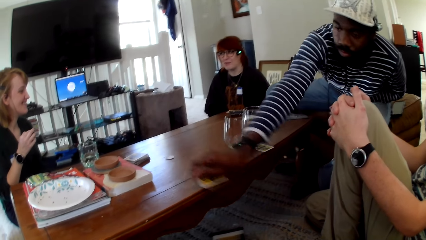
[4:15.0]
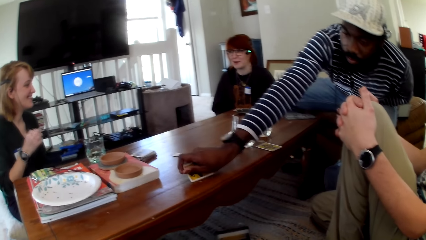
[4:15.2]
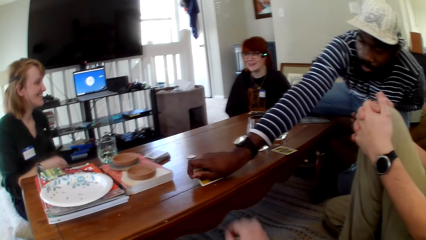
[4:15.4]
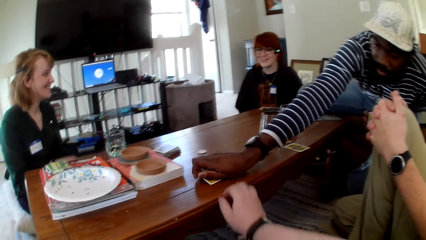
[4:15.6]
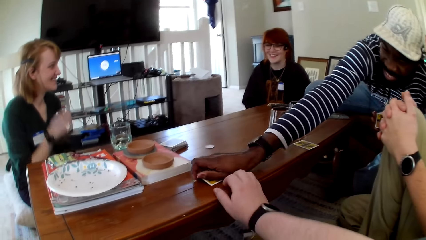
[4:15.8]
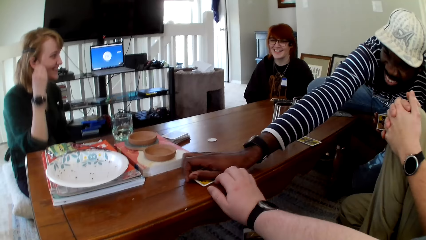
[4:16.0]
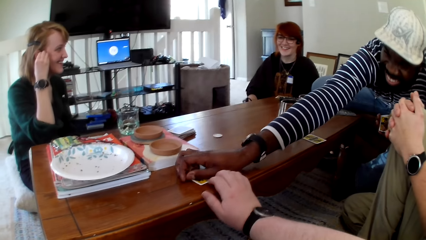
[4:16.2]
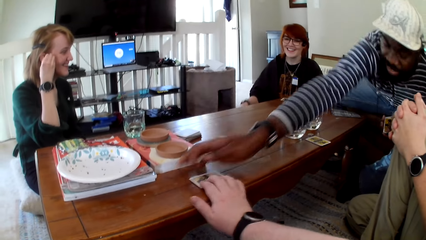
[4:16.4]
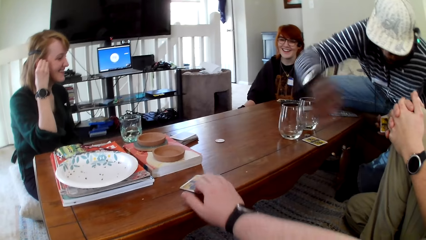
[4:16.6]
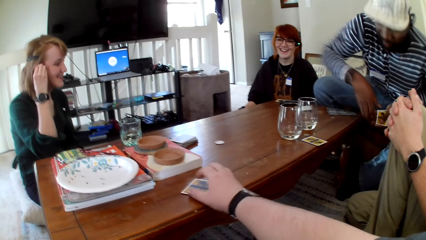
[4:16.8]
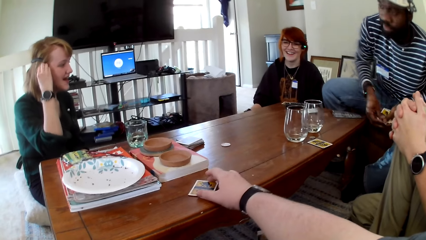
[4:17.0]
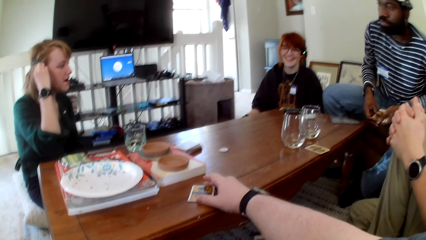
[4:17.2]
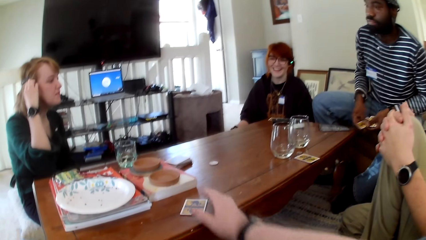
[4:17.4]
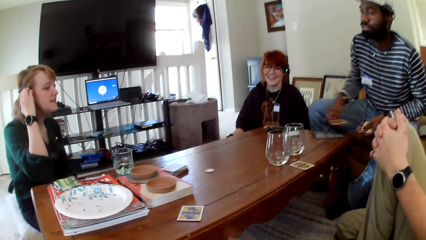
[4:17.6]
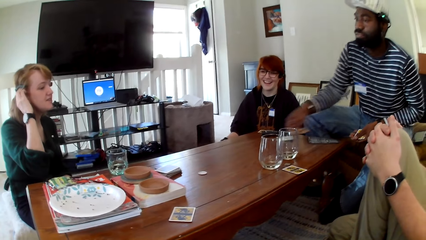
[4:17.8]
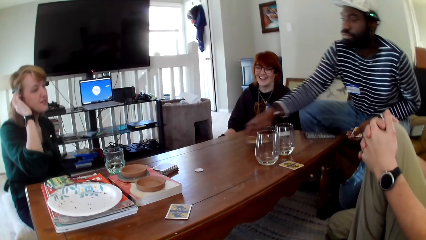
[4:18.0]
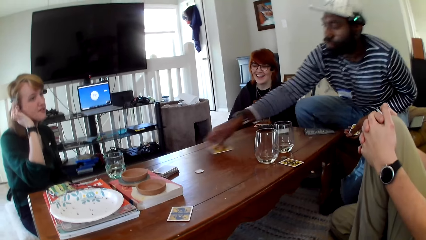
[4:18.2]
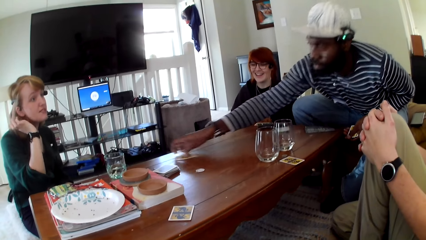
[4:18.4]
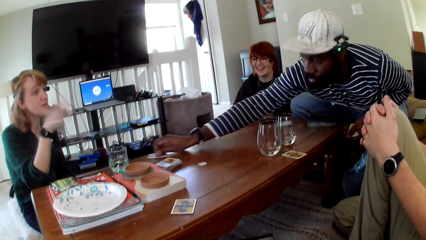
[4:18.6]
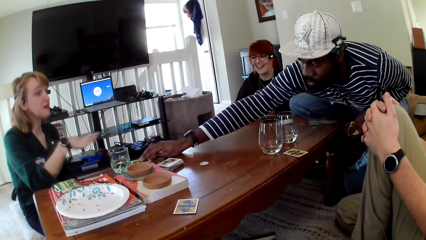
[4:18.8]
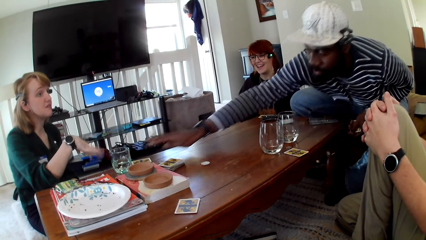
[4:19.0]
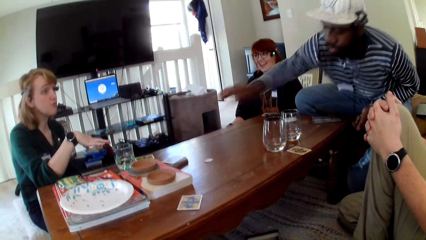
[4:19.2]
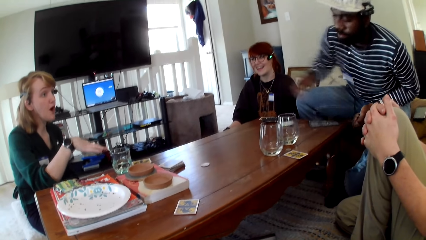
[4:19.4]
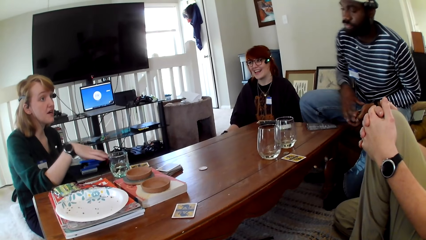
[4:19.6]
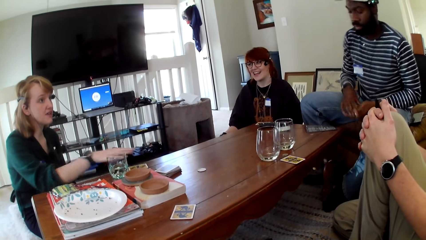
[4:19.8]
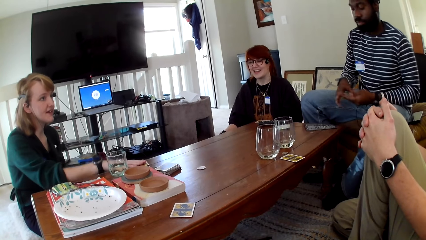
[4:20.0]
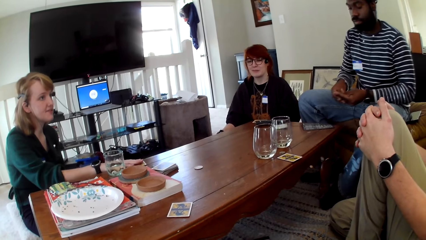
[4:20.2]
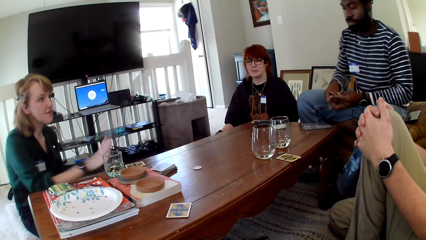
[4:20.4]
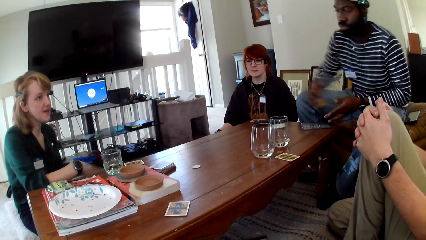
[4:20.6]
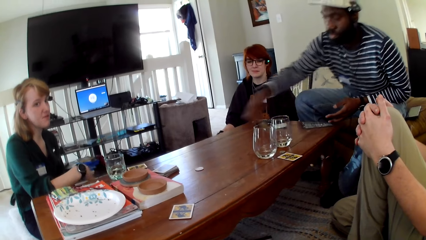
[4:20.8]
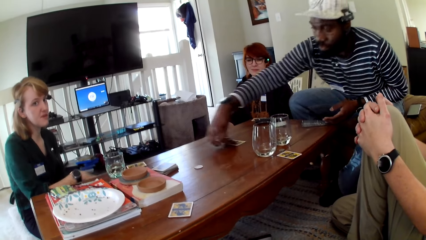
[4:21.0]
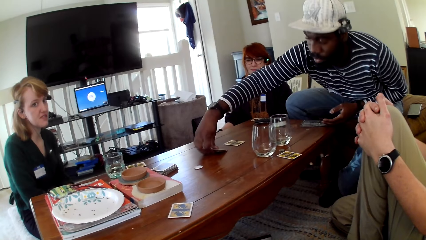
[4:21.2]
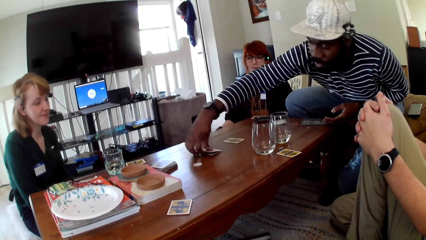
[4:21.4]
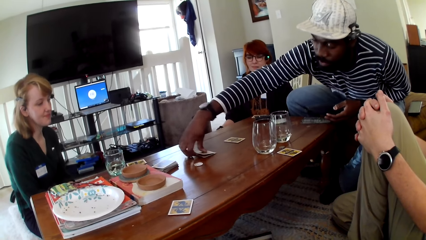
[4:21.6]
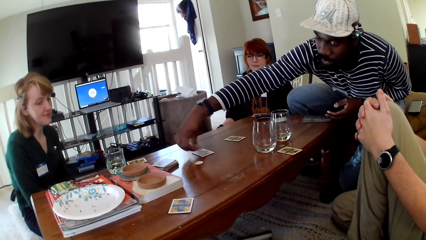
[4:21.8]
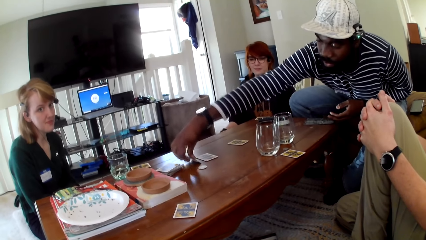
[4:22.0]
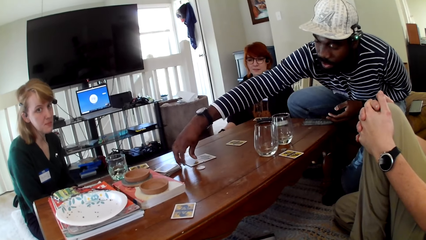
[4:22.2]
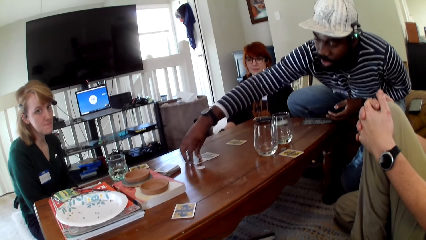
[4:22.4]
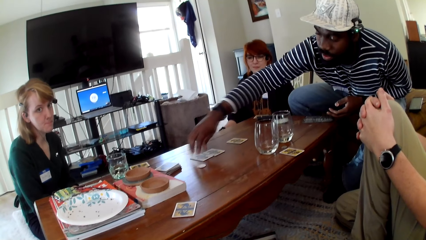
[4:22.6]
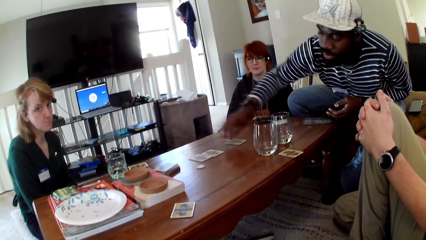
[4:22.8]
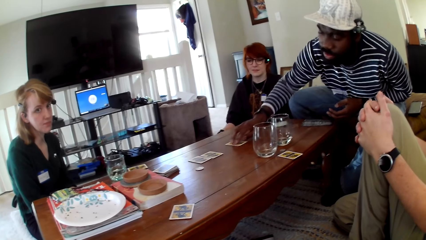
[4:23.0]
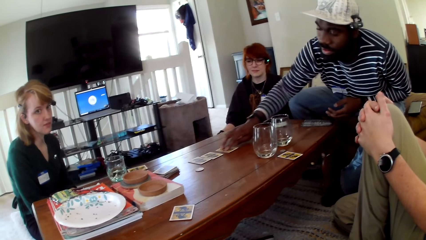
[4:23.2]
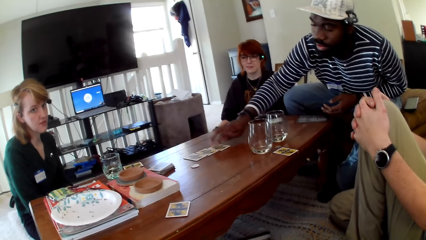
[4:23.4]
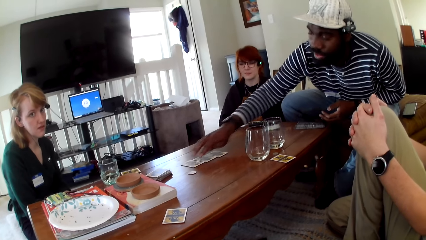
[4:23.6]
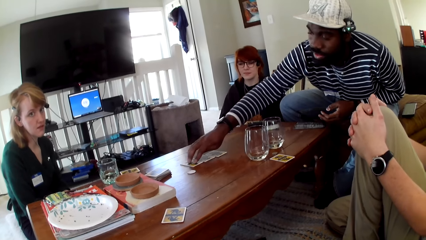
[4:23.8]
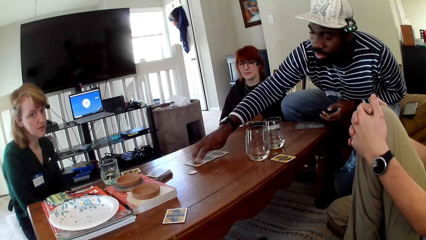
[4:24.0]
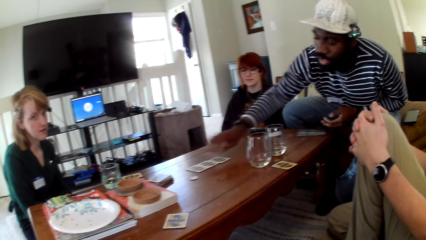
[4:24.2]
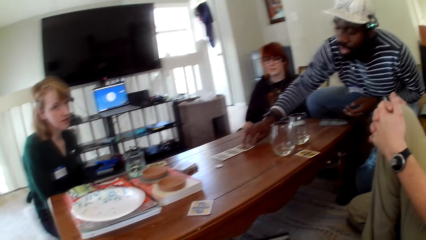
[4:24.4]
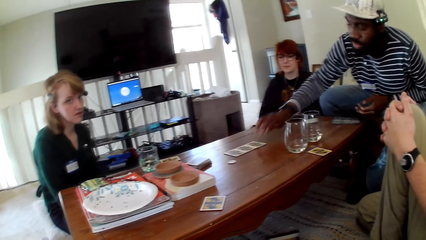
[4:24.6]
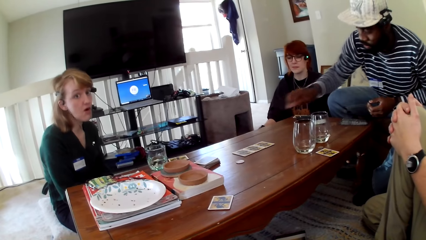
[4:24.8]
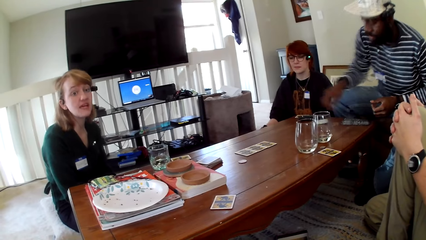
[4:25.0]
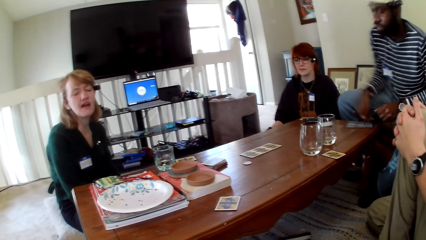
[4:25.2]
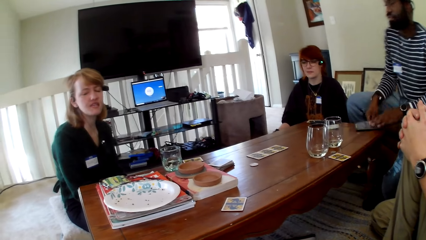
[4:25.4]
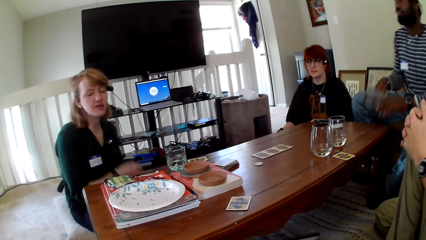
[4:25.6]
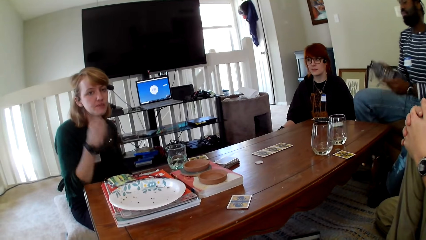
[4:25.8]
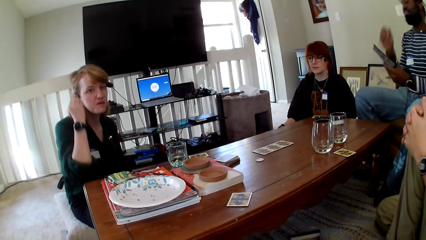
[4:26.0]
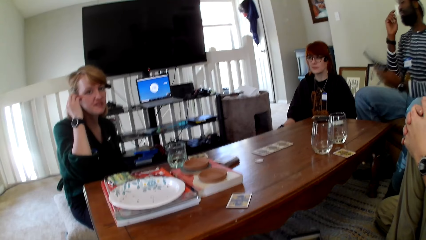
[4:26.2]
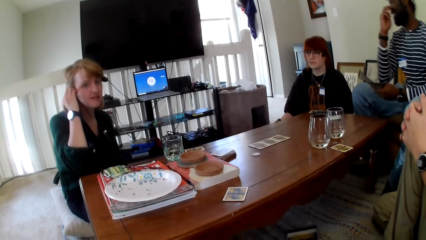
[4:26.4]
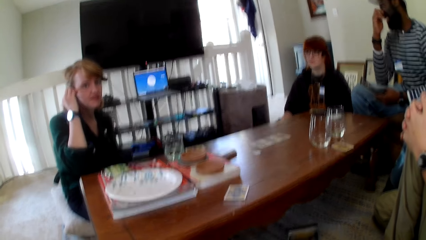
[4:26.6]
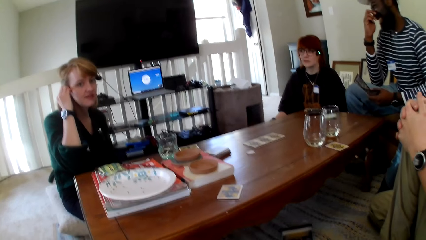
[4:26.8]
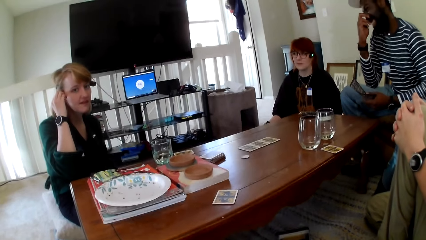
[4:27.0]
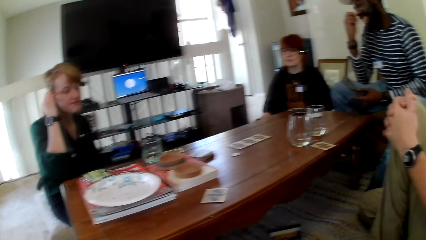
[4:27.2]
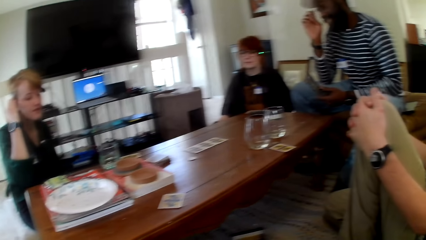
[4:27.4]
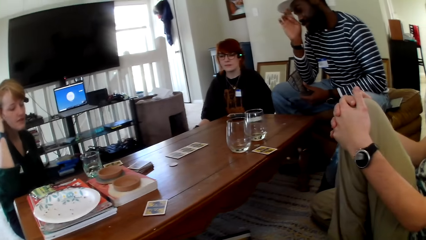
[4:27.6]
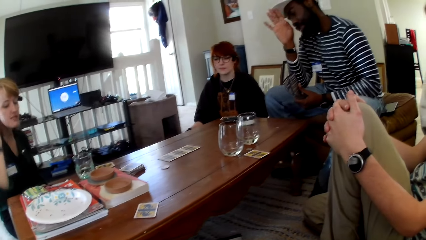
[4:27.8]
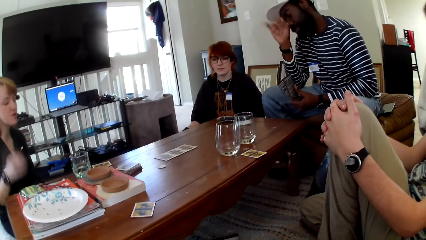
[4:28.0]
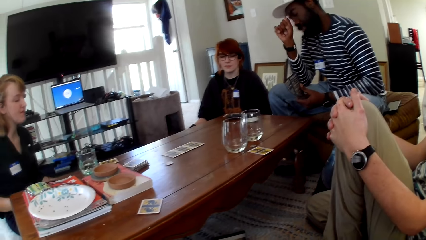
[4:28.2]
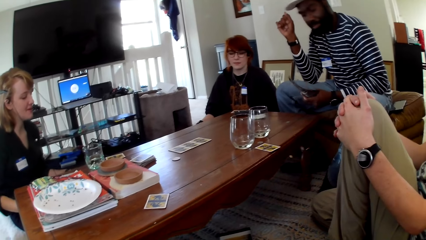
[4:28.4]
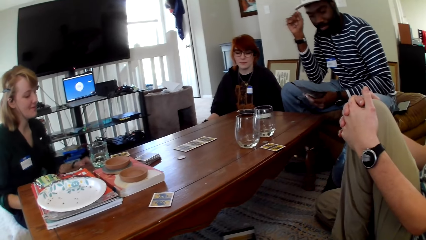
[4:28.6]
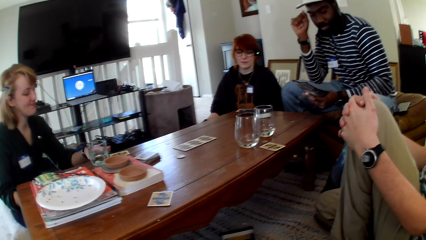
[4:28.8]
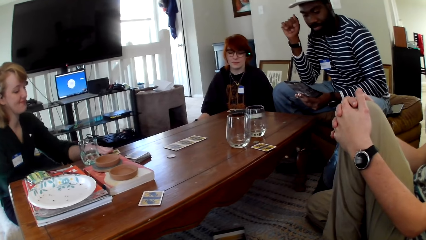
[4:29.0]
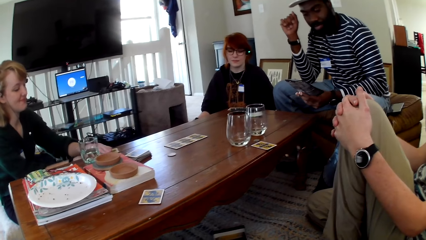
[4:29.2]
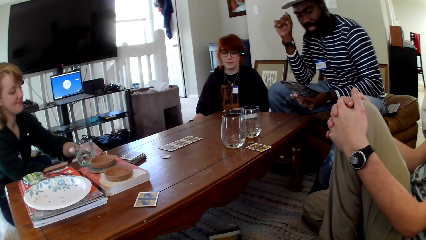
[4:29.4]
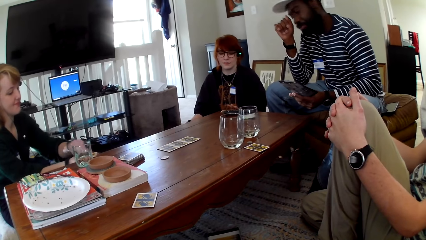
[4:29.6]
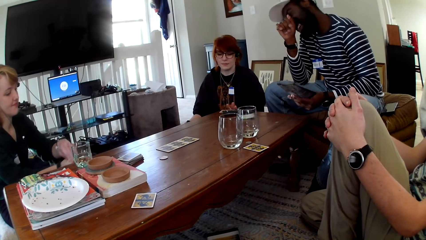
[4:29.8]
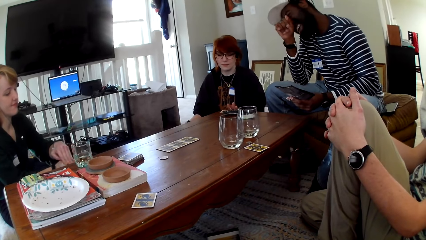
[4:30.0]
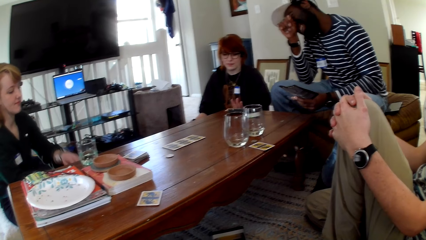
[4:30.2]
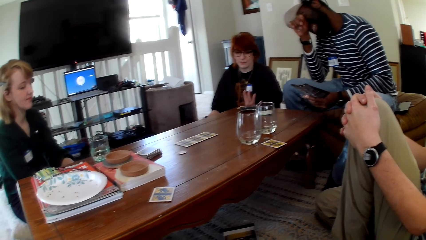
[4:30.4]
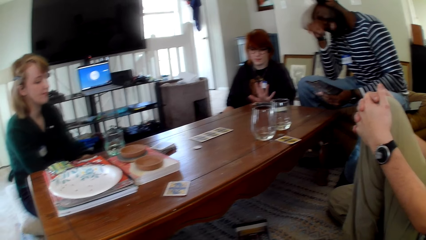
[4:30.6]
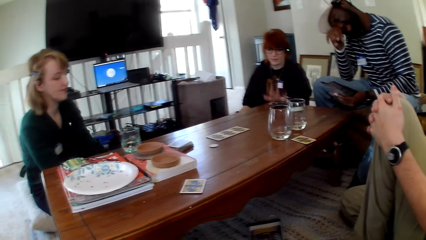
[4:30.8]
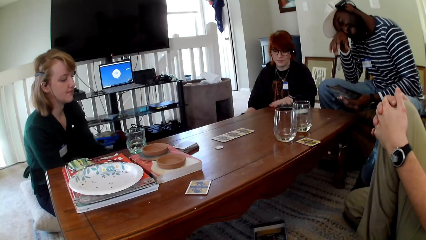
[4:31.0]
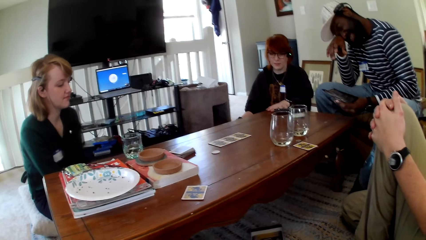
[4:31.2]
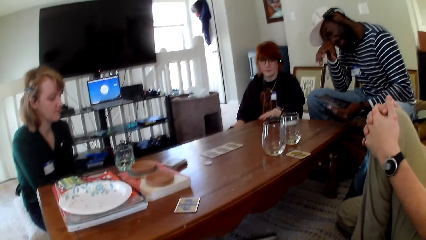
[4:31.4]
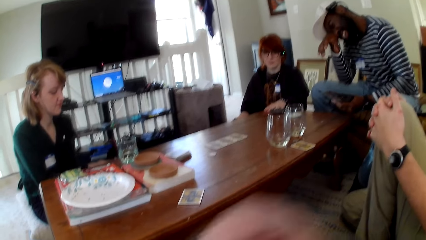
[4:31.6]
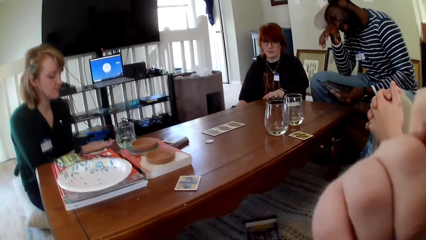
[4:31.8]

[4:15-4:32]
A woman holds the headsets. The camera wearer holds the card. A person touches the card. A man distributes the cards. The woman gestures her hand, holds the card, and pulls her hand off the card. The man distributes the cards. Another person touches the card. The man pulls the card and aligns the card. He picks up a pamphlet. The woman holds the headsets. The man scratches his nose and holds his cap. The woman pulls her hand off the headsets. The man pulls his hand off the cap. The woman picks the card. The first person touches the card.
